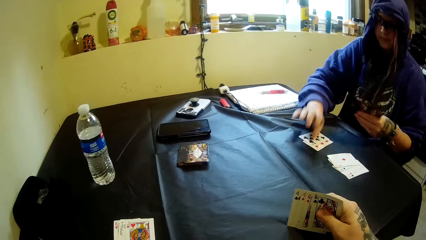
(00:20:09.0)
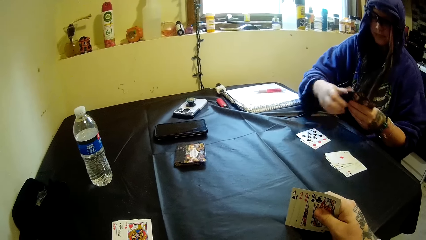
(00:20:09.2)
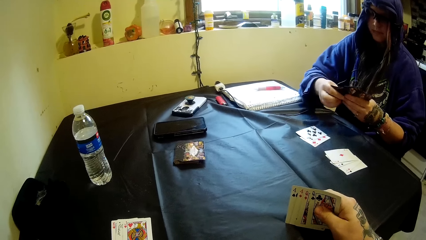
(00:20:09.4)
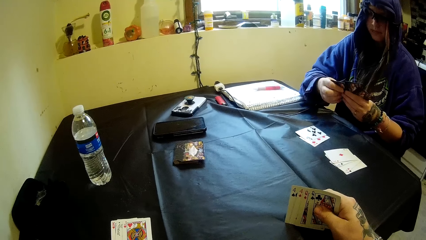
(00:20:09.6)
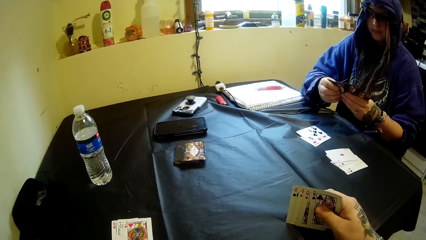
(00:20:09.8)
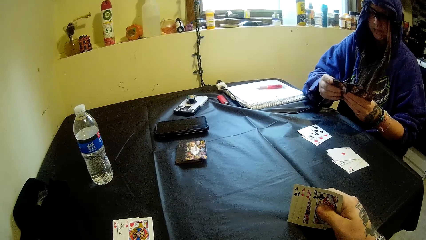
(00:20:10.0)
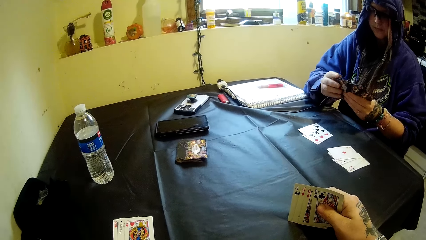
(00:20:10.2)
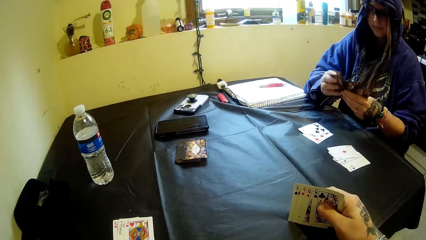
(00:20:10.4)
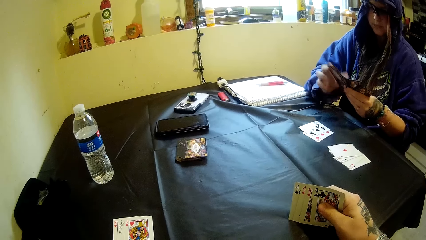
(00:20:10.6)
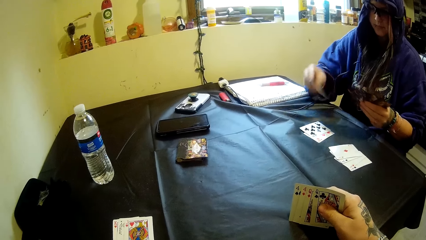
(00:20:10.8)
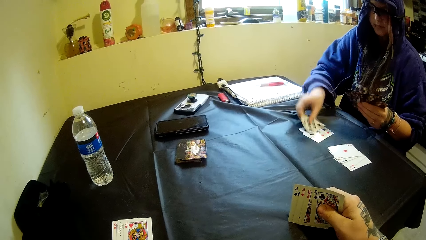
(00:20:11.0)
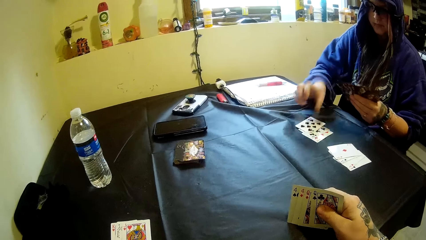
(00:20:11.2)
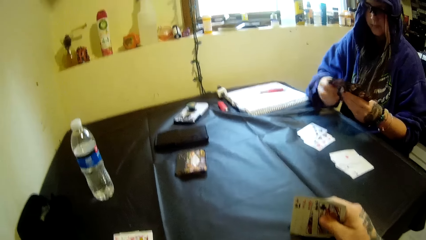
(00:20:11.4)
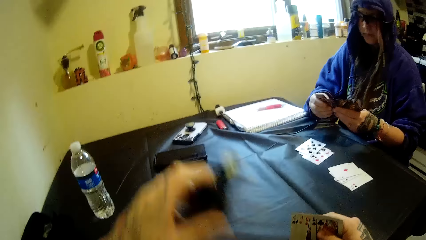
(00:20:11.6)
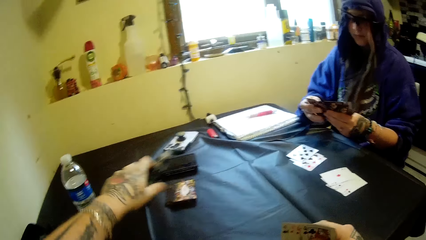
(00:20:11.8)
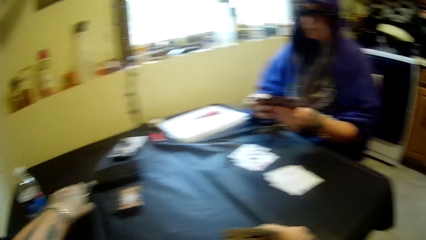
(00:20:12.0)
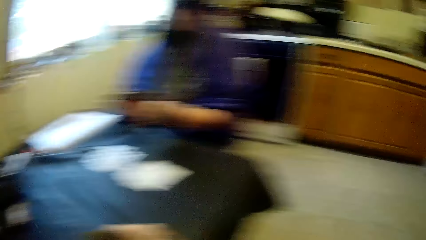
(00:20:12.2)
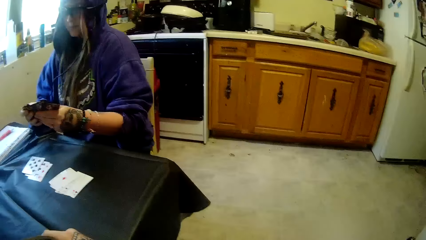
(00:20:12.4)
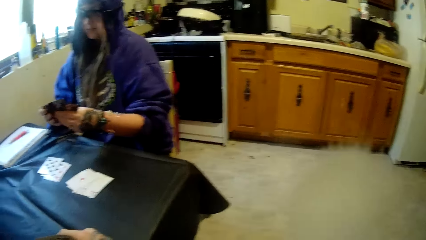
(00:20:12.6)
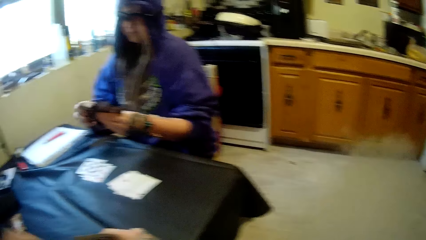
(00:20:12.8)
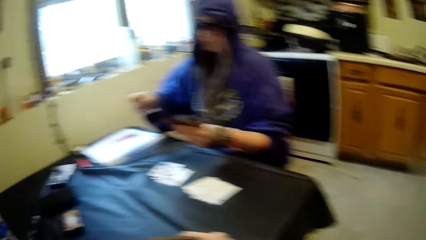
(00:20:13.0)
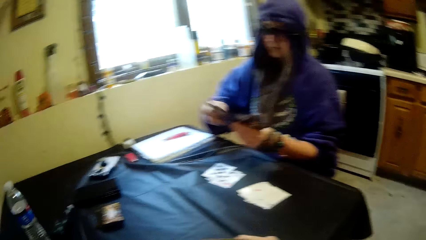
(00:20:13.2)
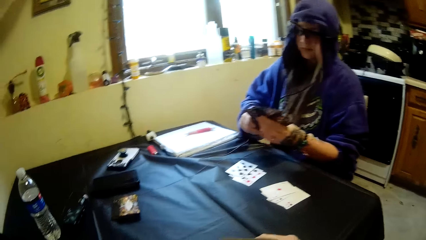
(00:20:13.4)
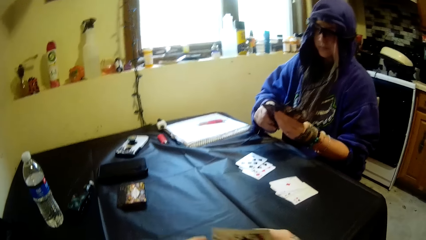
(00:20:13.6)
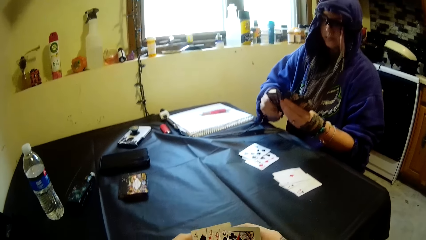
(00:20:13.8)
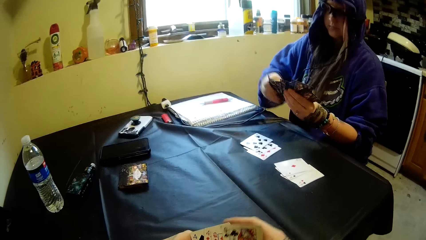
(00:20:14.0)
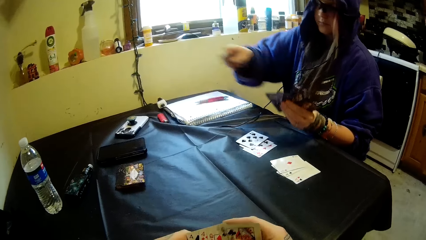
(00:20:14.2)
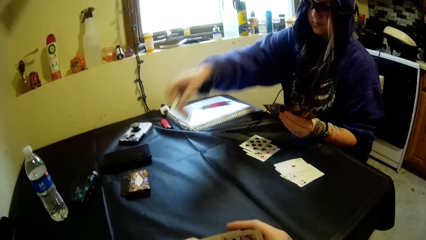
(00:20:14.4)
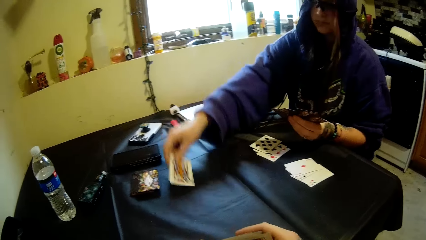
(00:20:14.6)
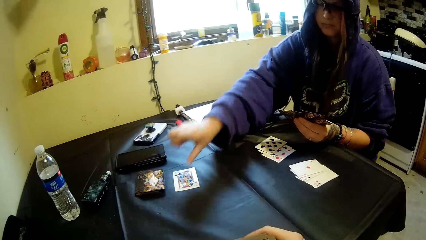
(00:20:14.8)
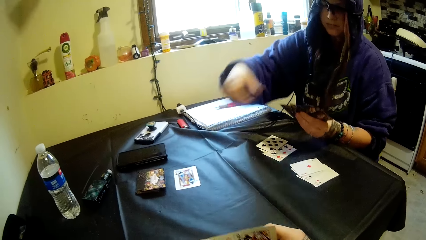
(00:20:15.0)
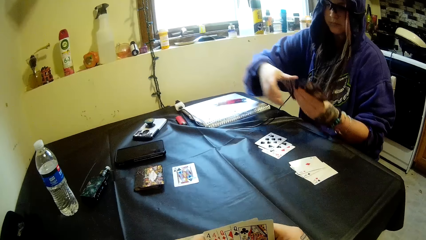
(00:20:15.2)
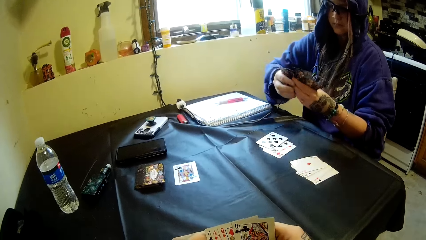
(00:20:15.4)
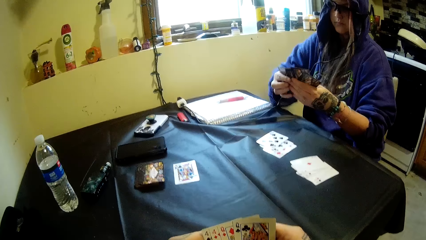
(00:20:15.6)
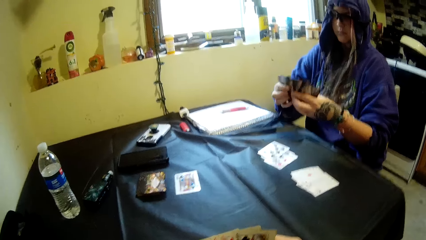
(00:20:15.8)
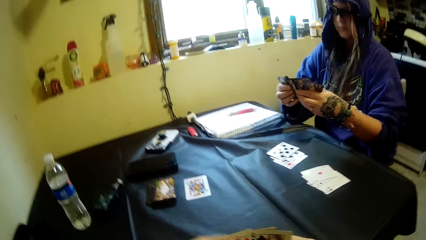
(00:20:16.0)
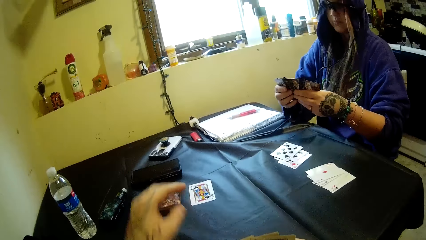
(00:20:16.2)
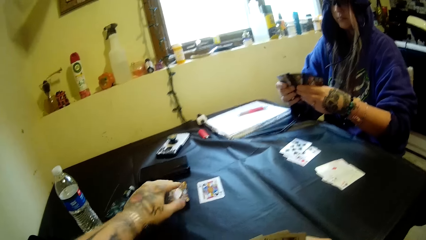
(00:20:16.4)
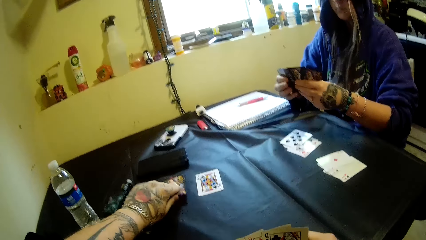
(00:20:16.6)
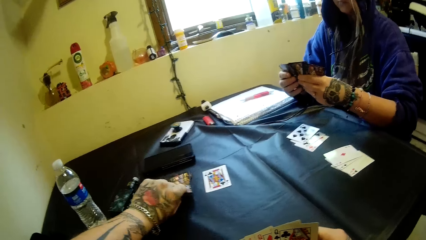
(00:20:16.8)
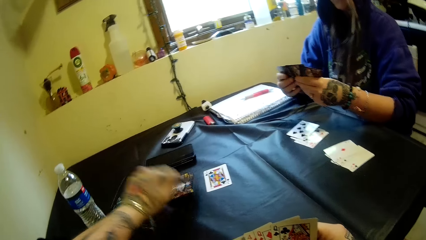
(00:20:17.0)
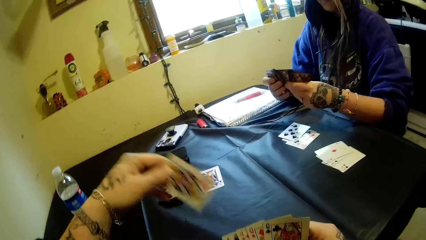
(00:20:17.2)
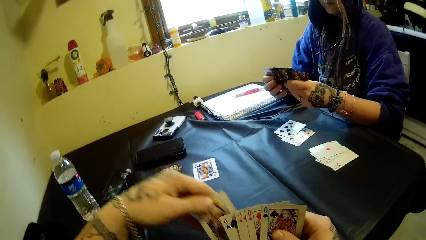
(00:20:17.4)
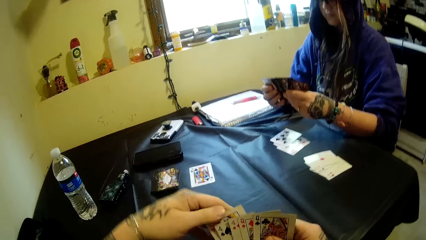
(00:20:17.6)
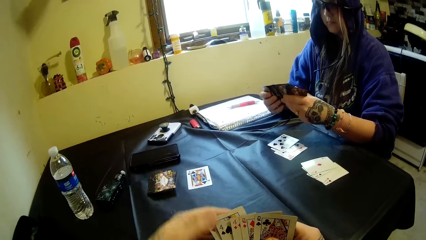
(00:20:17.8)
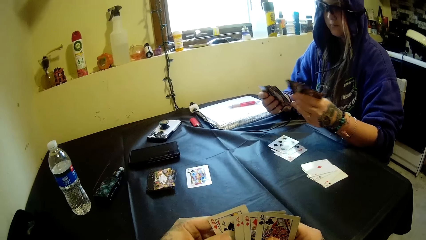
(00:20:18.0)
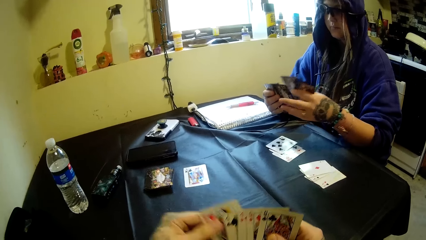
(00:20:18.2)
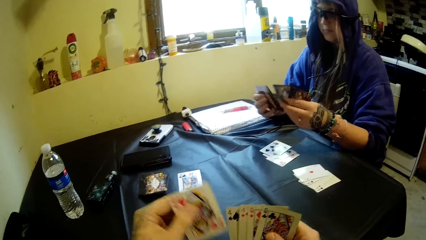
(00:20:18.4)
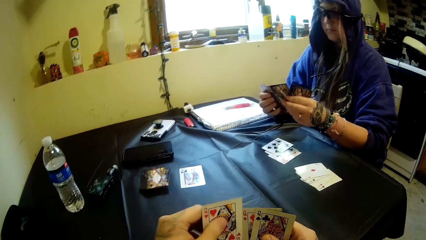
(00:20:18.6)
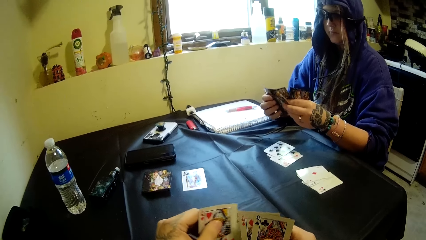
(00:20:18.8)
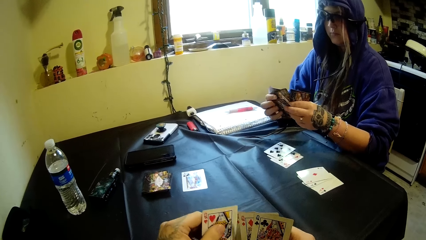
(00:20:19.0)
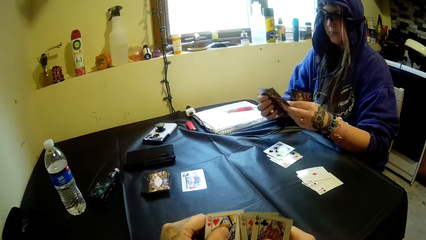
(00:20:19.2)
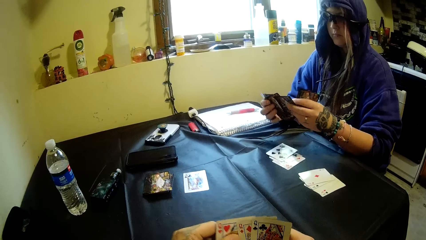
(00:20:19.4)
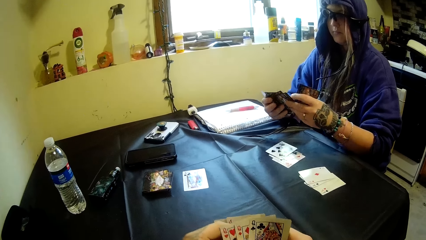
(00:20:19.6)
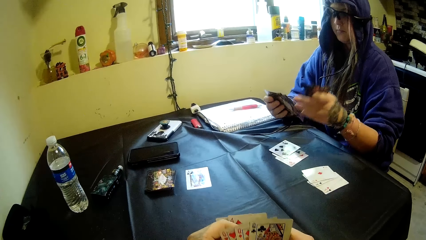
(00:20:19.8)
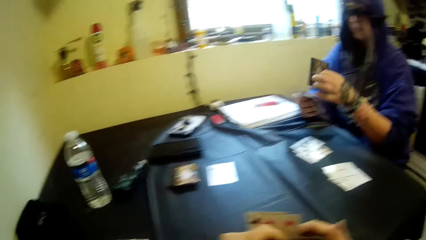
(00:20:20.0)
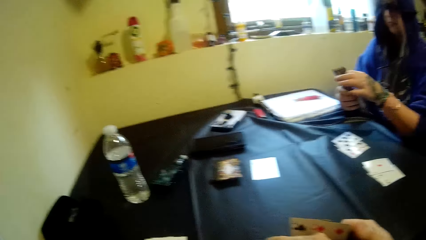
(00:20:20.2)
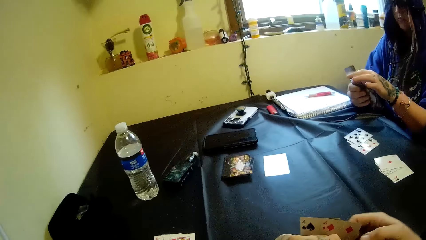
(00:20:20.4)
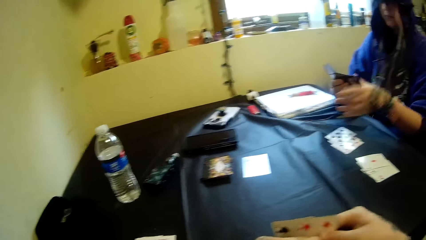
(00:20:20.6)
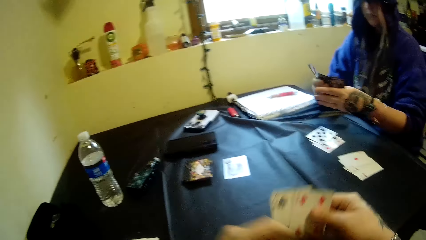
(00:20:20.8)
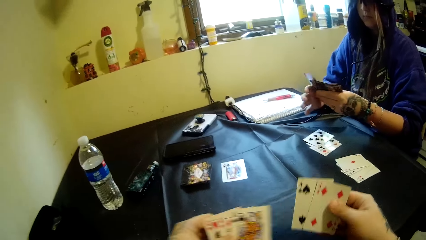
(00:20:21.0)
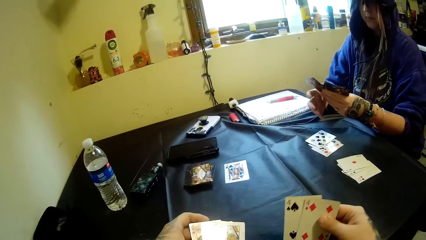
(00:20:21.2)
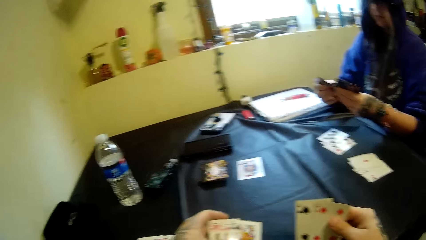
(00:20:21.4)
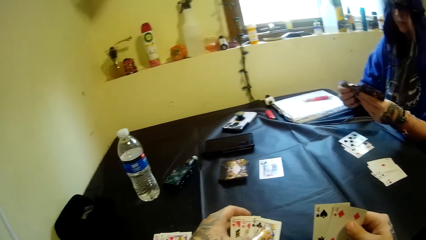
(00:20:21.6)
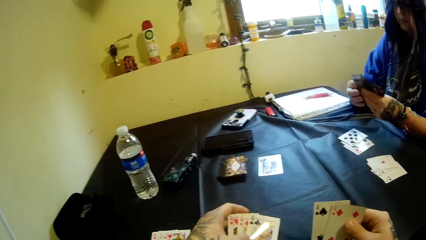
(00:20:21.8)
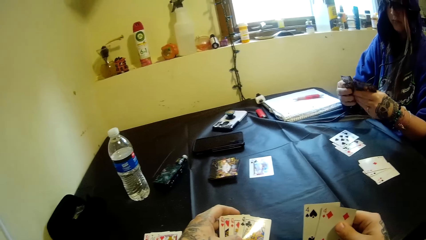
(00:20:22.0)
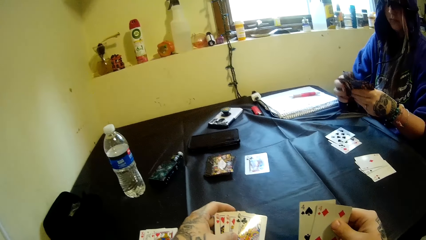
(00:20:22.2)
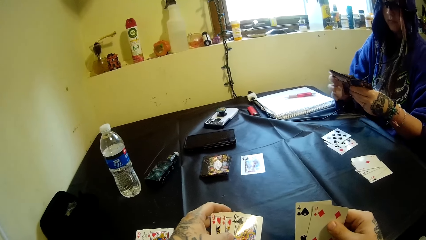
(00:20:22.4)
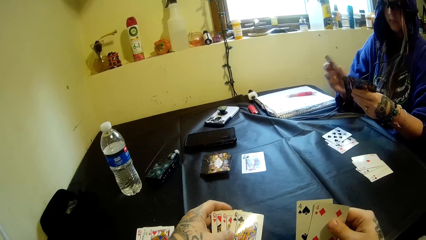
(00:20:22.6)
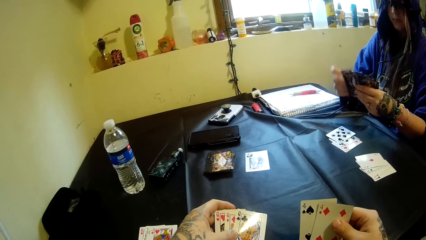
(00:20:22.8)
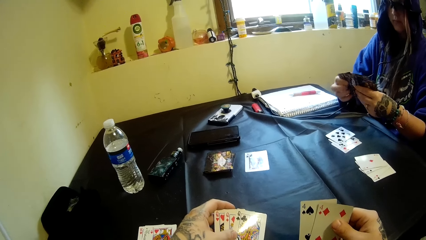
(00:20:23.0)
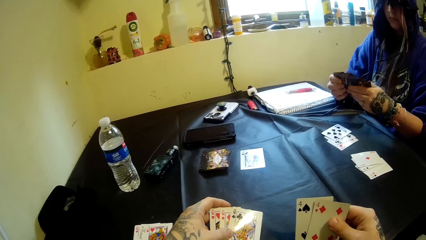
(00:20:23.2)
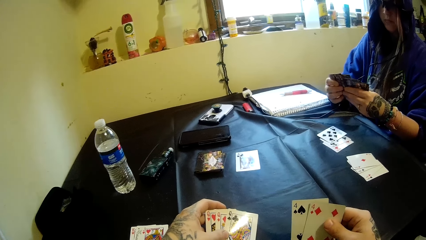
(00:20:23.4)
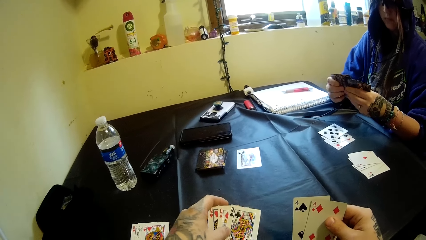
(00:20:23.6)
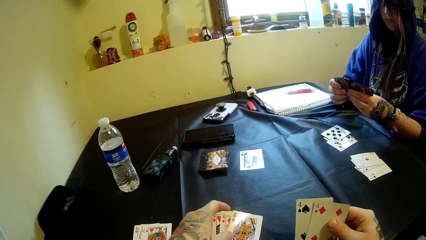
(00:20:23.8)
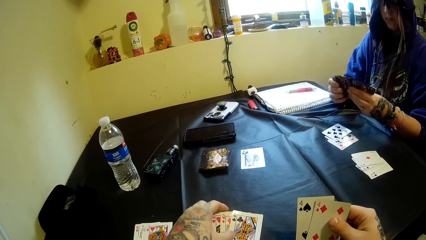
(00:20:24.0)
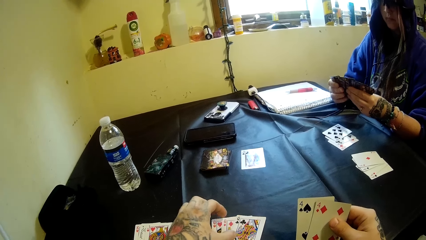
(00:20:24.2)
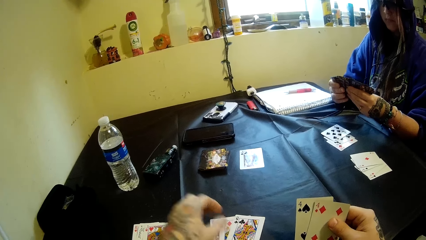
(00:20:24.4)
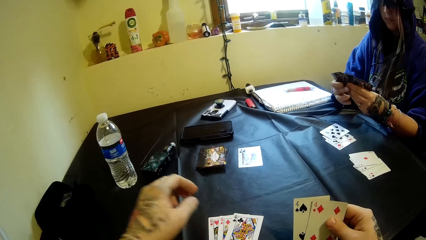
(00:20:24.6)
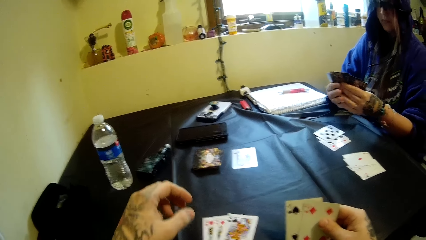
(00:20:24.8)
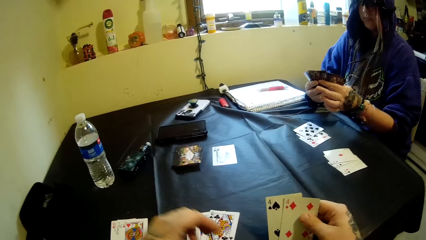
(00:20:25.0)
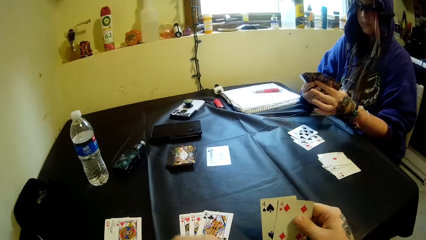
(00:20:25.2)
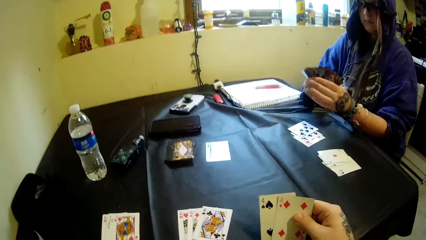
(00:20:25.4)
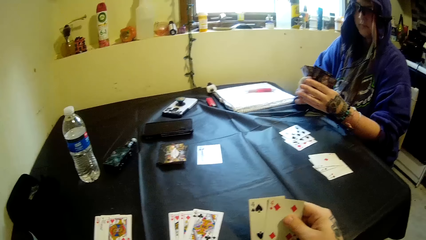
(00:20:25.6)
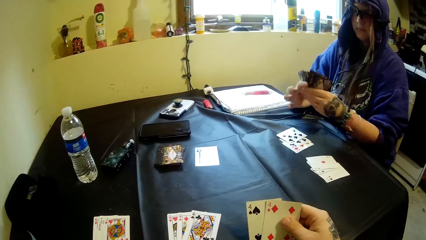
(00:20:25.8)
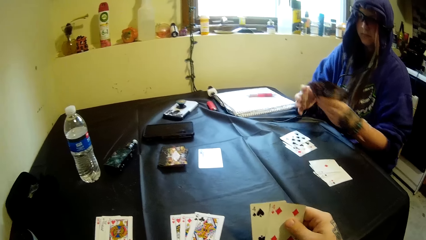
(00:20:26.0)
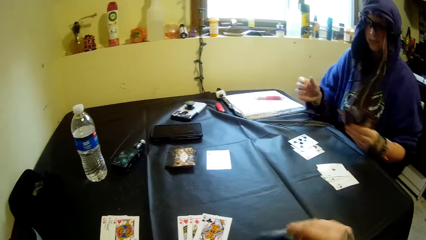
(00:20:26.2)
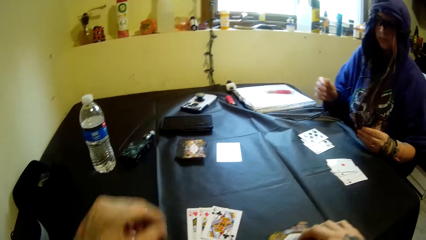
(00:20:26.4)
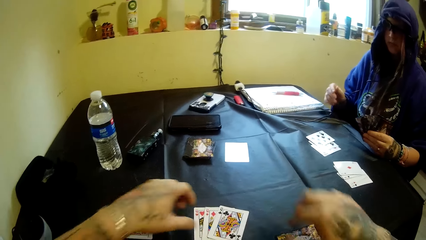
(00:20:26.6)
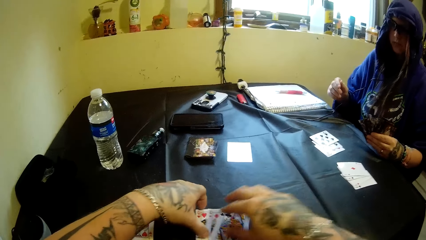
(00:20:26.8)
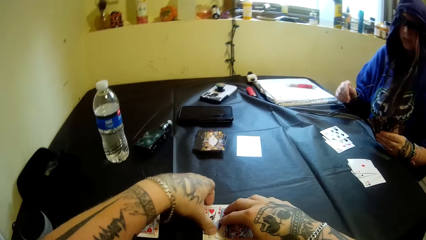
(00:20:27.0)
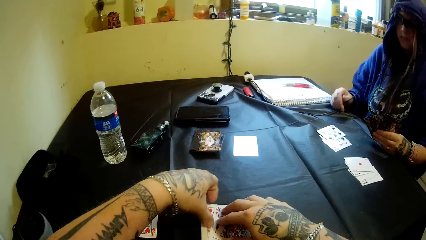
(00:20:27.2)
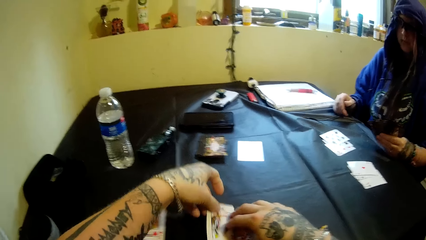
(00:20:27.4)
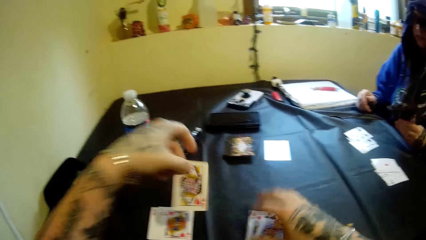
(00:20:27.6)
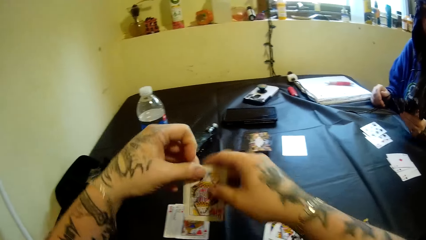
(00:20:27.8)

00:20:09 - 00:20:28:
A woman drops another card on the table with her right hand. She looks at cards. She moves the cards in her hands. She drops another card on the table with her right hand. She moves the cards in her hands. The camera wearer drops the electronic cigarette on the table with his left hand. The woman looks at cards. She moves the cards in her hands. She places the card in her right hand on the table. She moves the cards in her hands. She looks at cards. The camera wearer picks a card from a stack of cards on the table with his left hand. He joins the card in his left hand with the other cards in his hands, under the others. The woman moves the cards in her hands. She arranges her cards. The camera wearer looks at the cards. He moves the card in his hands. The woman arranges her cards. The camera wearer places the cards on the table. The woman arranges her cards. The camera wearer places the cards in his left hand on the table. The woman moves the cards in her hands. The camera wearer turns the cards. He drops the cards in his right hand on the table. He moves the cards on the table with his hands. He places his right hand on the cards. He picks a card from the others with his left hand.
